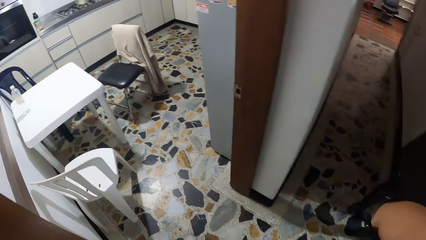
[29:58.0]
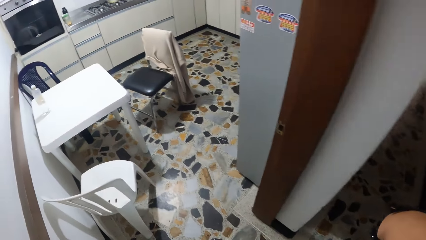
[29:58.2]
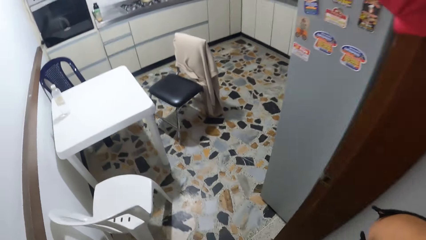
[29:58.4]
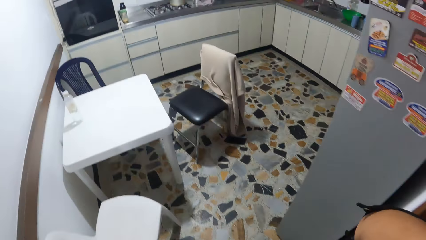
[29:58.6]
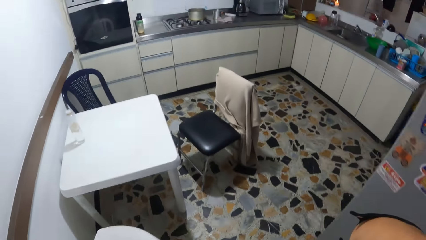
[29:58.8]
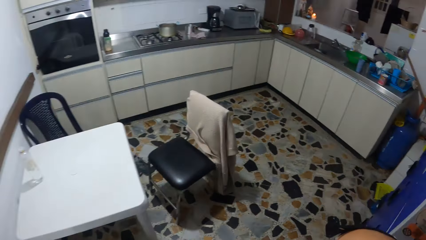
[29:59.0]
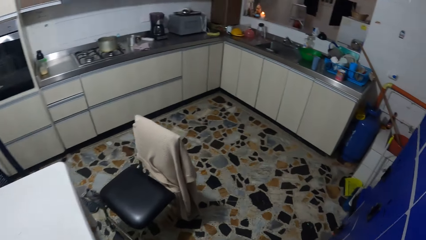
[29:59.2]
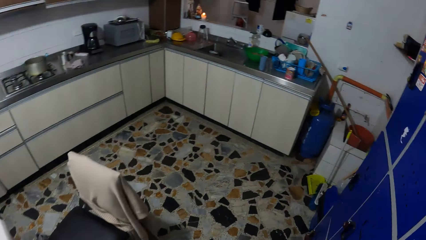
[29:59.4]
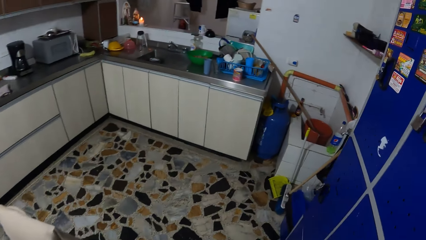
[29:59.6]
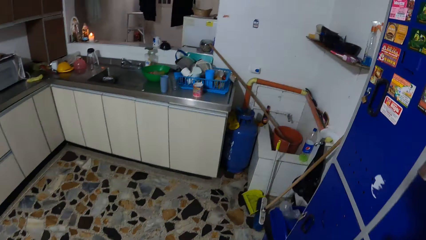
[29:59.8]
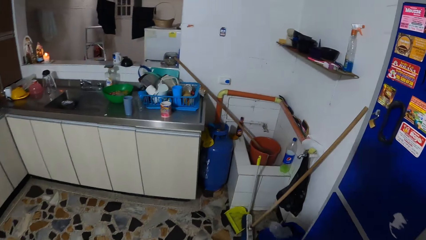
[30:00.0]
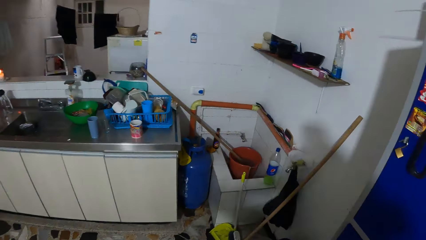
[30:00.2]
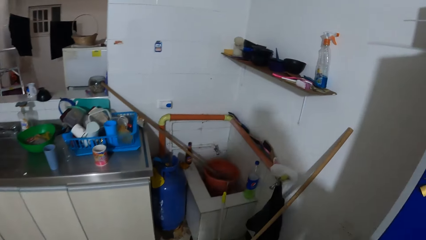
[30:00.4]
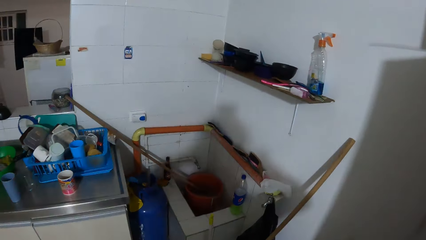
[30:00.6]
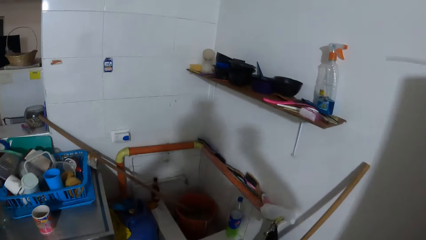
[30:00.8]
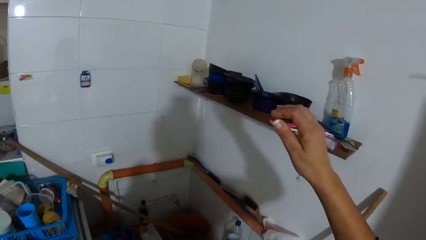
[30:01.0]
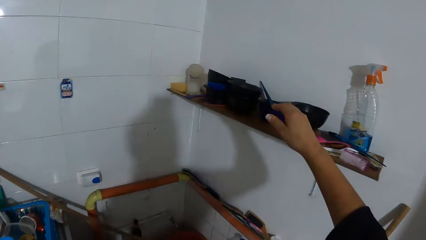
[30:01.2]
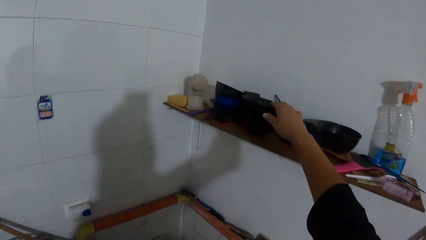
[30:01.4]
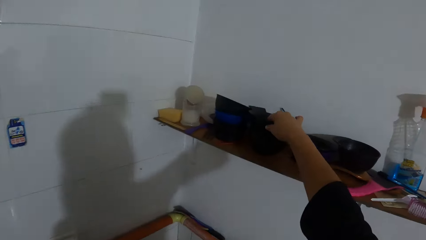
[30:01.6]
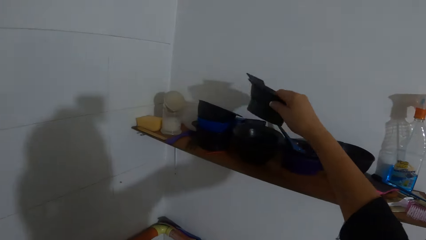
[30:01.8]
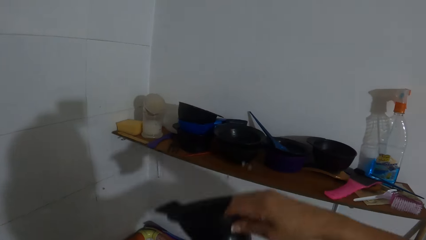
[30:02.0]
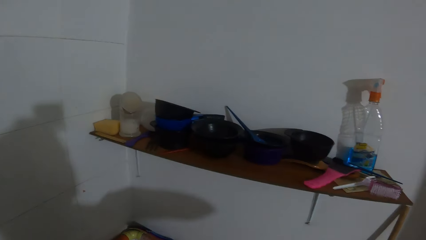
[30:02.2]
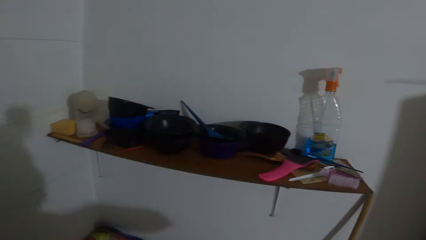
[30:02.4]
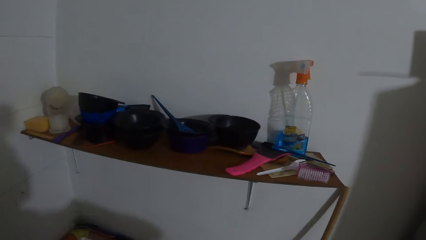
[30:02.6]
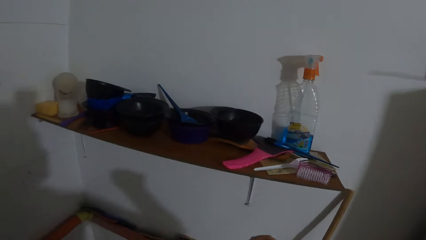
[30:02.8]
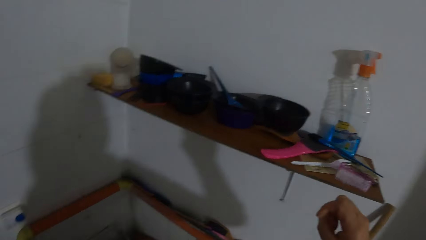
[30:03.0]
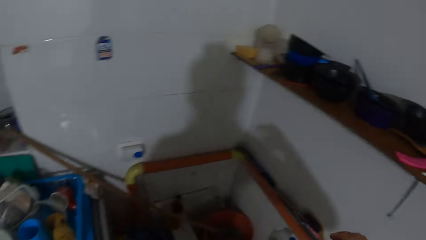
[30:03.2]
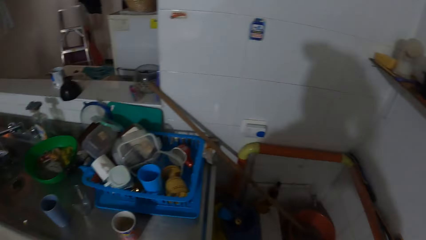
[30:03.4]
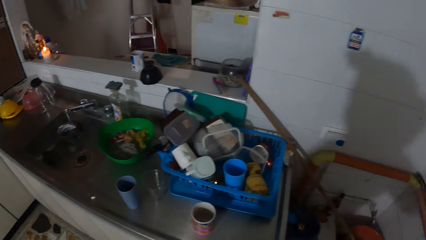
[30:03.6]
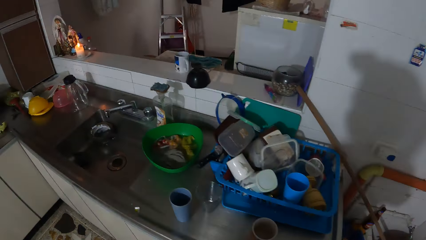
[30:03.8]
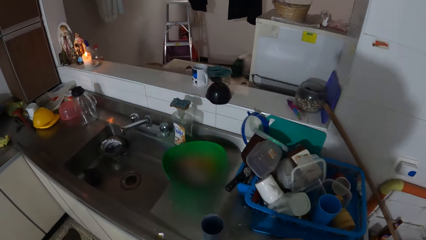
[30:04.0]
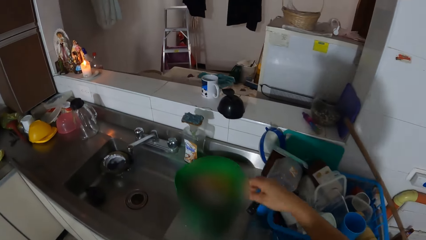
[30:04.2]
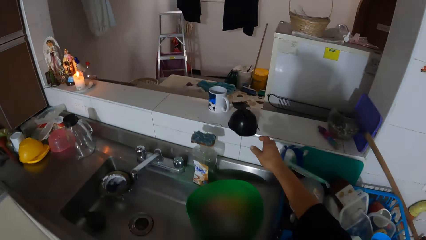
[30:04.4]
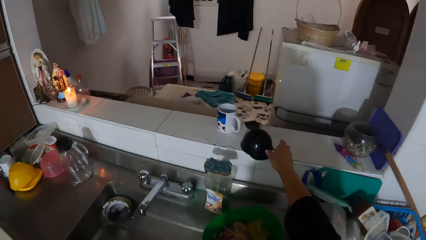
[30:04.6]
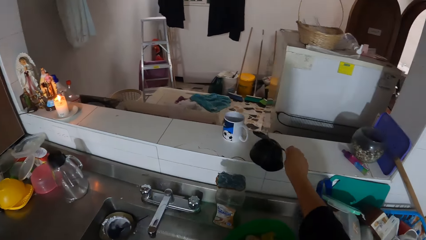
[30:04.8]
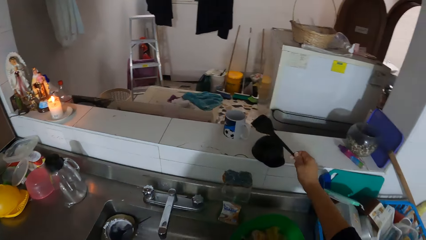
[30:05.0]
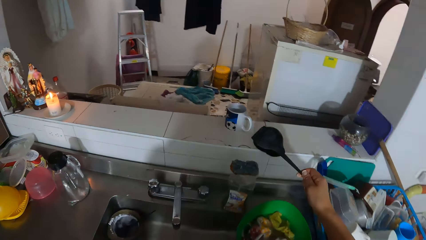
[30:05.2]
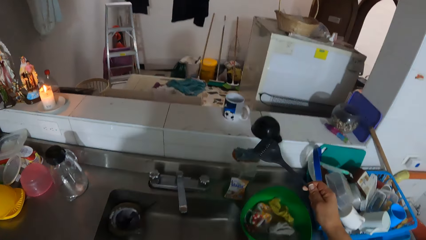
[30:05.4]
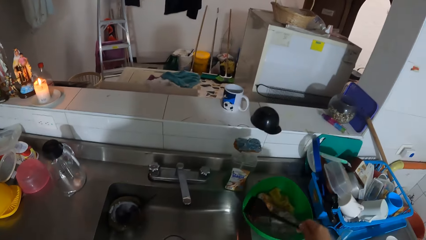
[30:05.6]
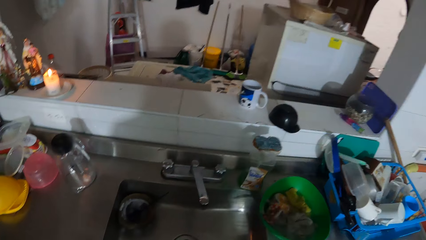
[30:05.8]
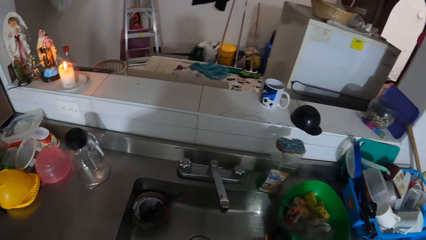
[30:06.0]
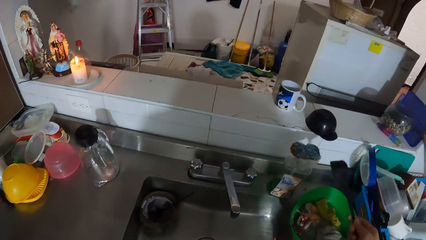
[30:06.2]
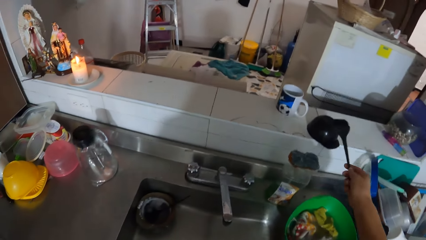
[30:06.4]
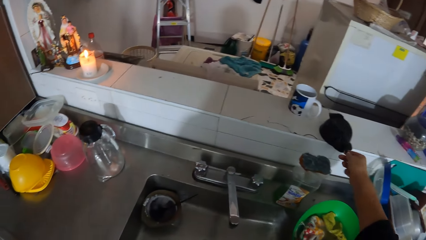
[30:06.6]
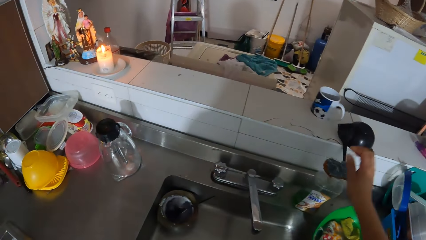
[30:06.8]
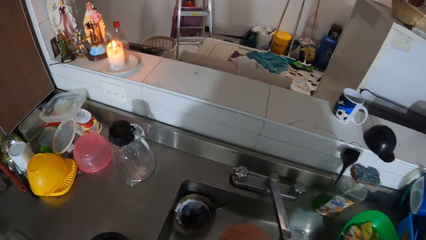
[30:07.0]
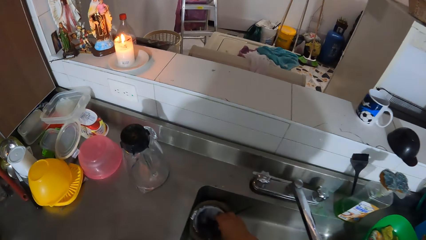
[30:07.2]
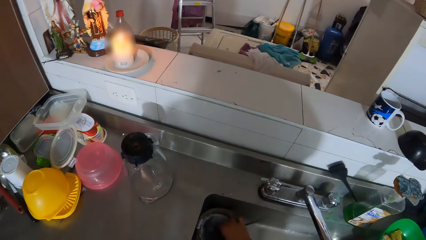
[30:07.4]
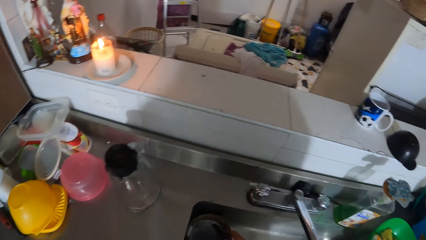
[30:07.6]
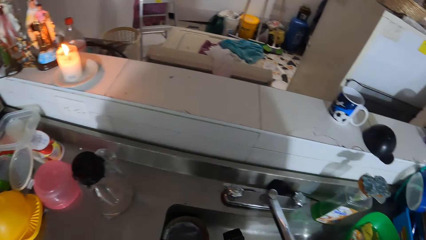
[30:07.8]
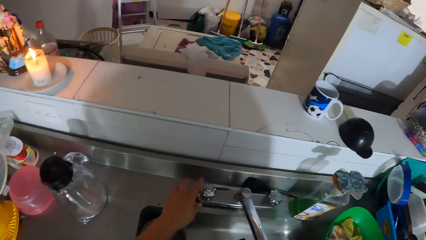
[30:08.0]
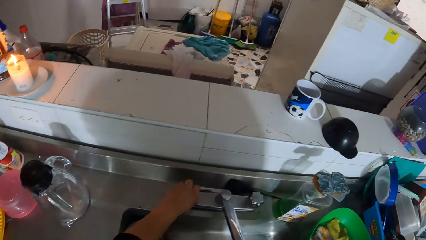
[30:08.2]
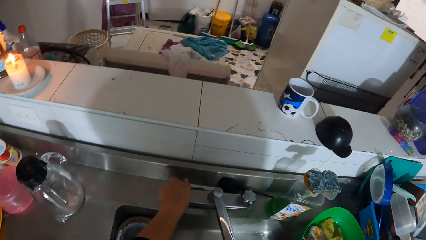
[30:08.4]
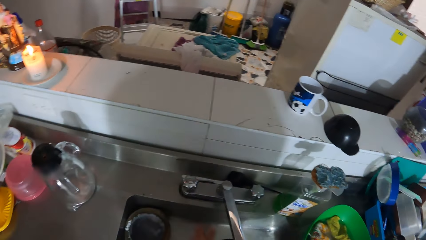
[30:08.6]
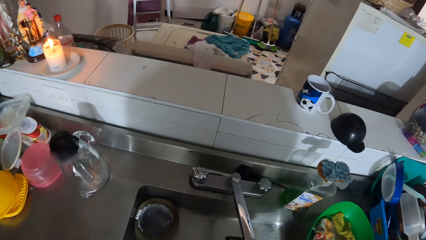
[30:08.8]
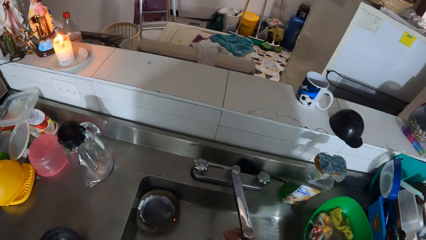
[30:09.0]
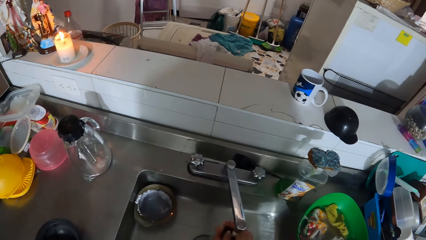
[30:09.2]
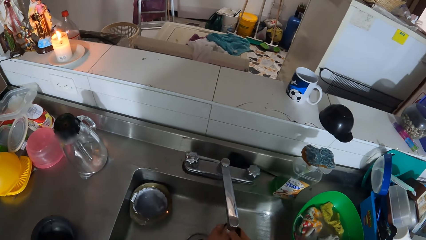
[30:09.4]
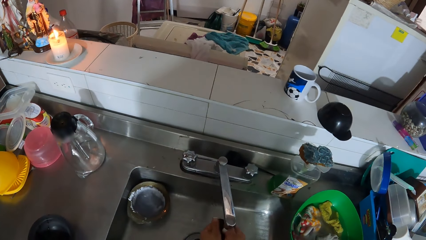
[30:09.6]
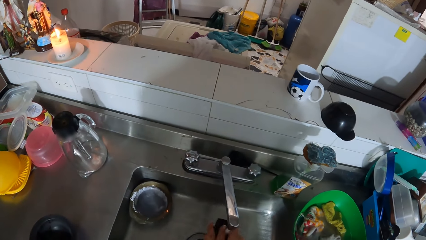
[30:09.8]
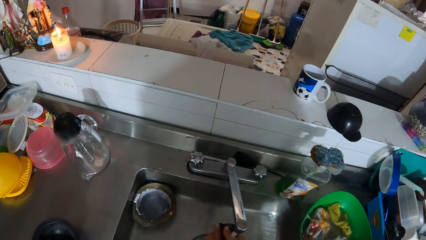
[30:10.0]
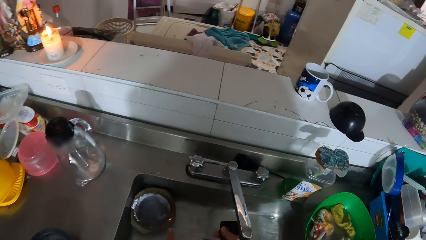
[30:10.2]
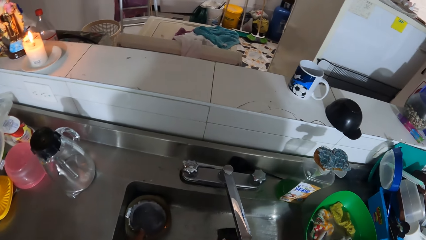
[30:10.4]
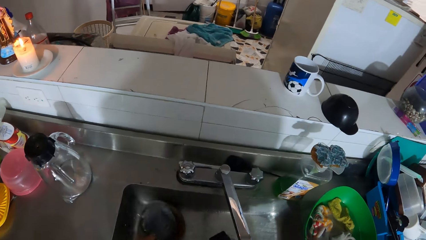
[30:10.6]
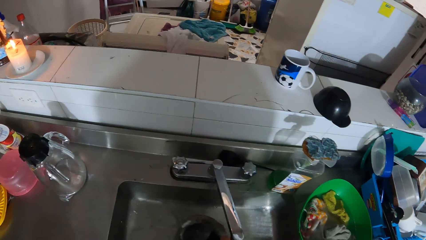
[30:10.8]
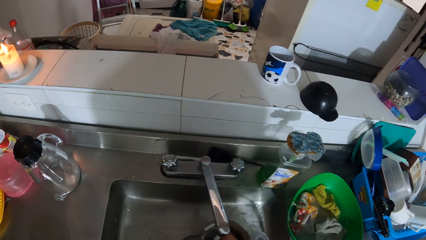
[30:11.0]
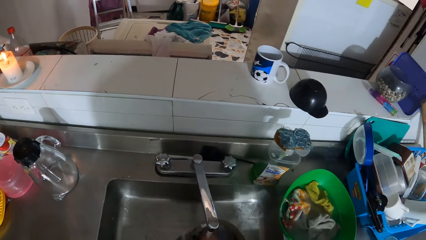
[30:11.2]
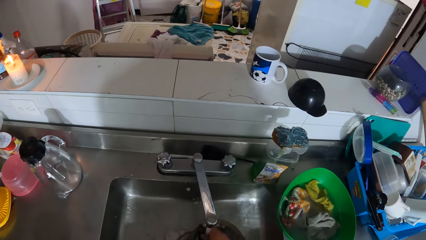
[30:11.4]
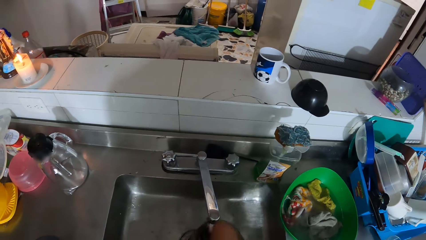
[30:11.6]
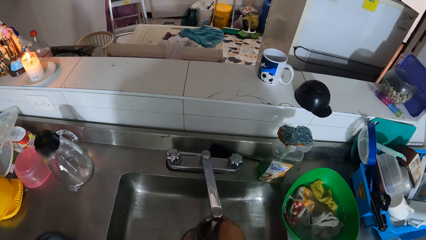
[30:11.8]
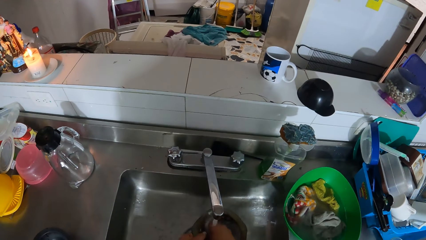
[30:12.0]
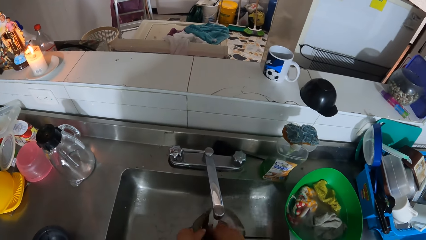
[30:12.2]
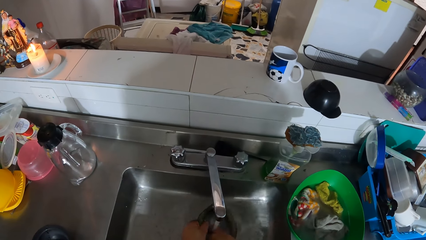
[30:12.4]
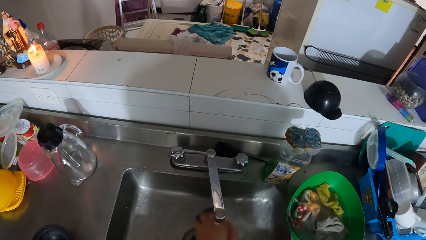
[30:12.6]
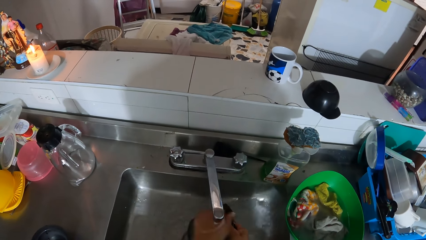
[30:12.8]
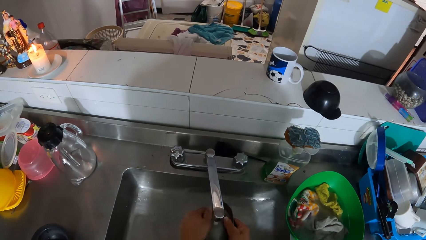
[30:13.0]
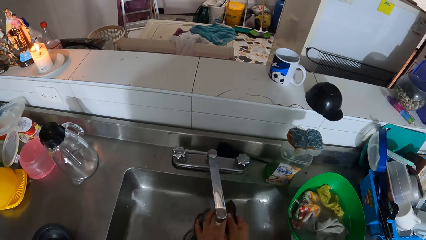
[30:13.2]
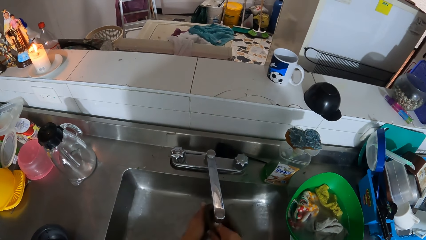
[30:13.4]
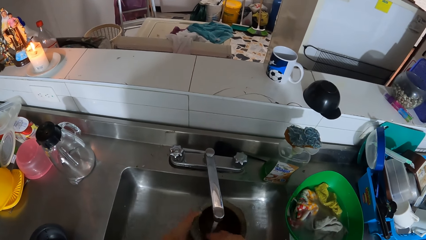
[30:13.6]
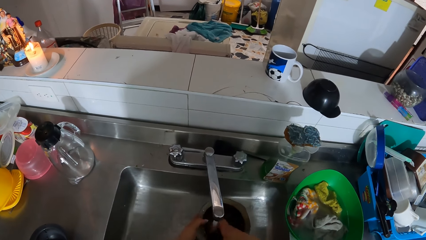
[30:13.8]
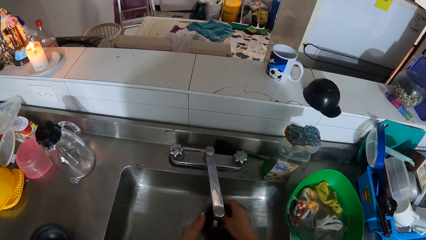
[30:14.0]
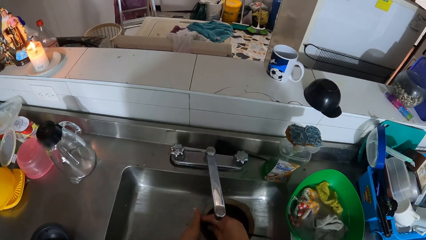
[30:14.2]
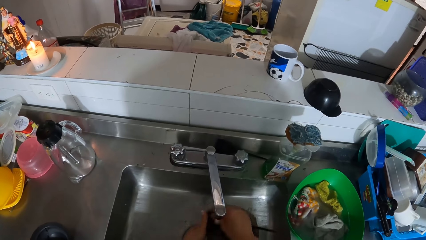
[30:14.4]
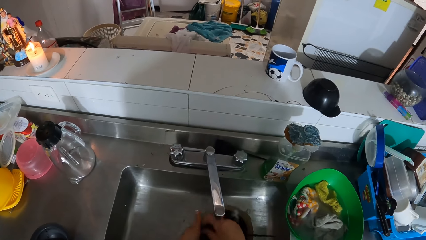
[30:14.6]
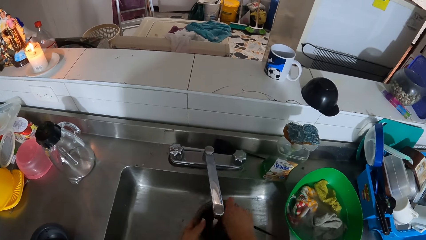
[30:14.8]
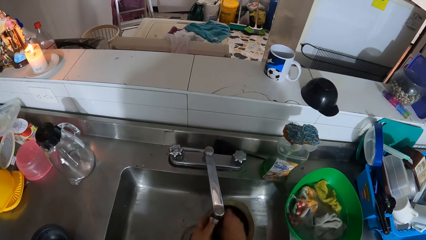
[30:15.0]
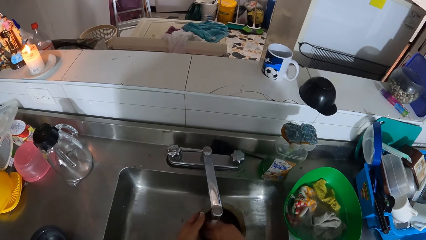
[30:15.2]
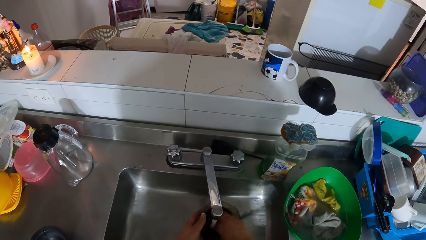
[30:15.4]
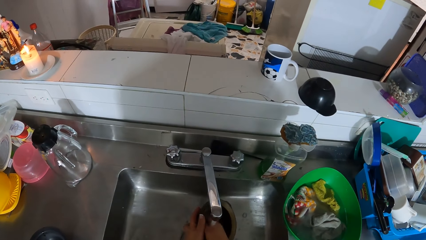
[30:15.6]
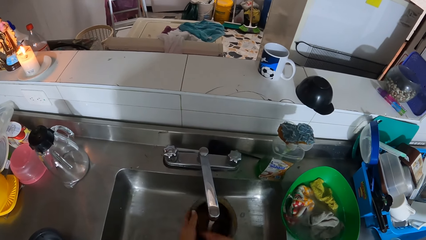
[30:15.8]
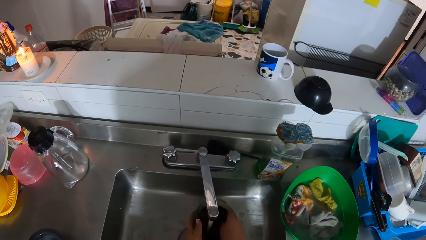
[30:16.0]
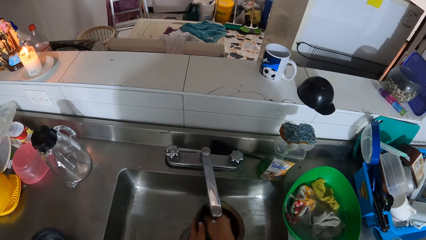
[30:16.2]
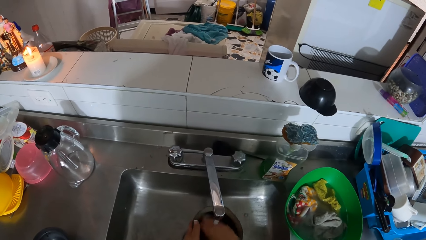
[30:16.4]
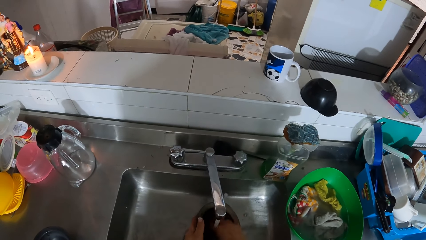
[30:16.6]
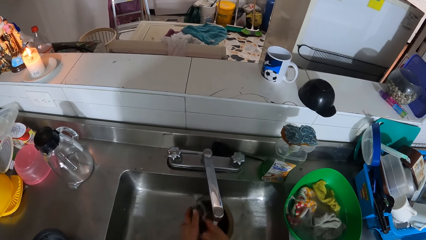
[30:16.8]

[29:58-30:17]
The camera wearer walks to a kitchen from a hairdressing room. She picks up a bowl from the top of a shelf with her right hand. She looks around the kitchen. She picks up a brush from a kitchen counter with her right hand. She drops the brush on the kitchen counter with her right hand. She picks up a rug. She opens a tap on the kitchen sink with her left hand. She rinses the brush inside the kitchen sink with both hands. She picks up the bowl from the kitchen sink with her left hand. She rinses the bowl inside the kitchen sink with the brush in her right hand.
